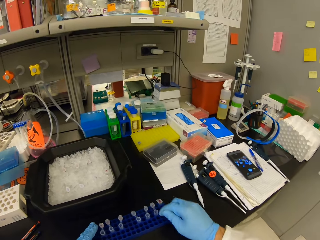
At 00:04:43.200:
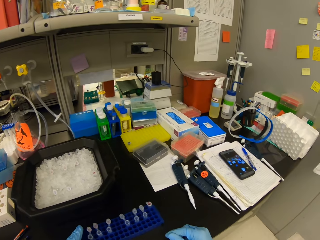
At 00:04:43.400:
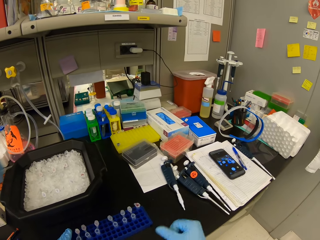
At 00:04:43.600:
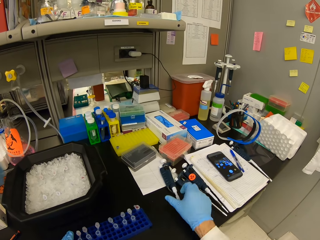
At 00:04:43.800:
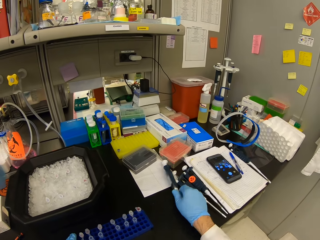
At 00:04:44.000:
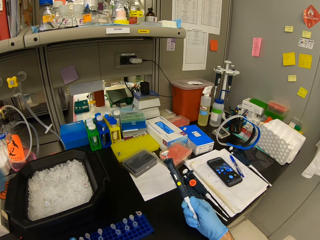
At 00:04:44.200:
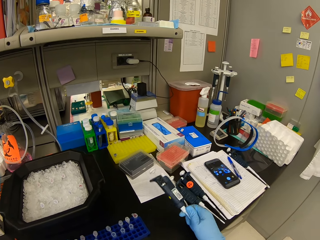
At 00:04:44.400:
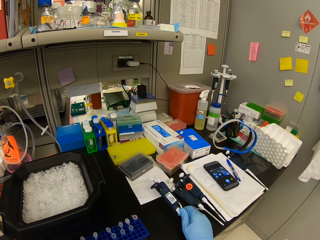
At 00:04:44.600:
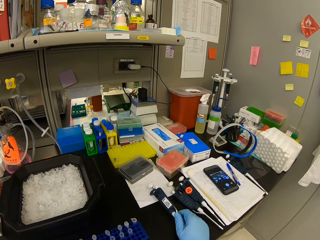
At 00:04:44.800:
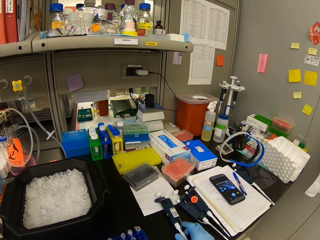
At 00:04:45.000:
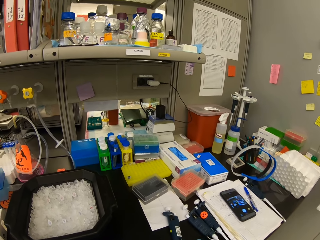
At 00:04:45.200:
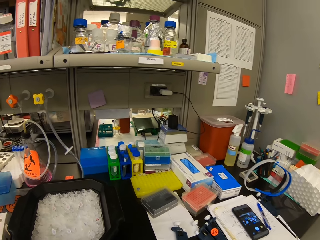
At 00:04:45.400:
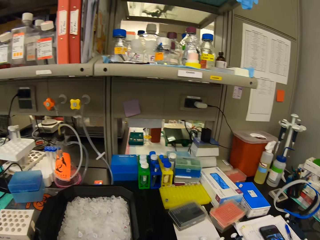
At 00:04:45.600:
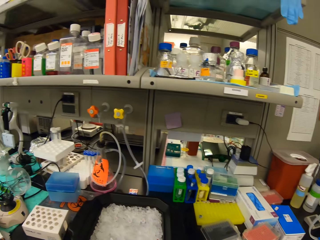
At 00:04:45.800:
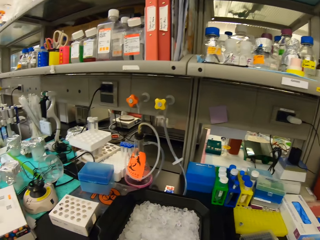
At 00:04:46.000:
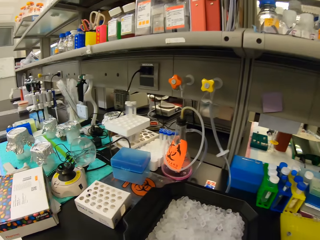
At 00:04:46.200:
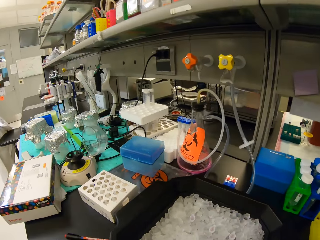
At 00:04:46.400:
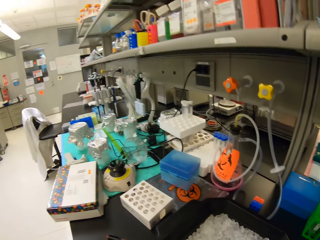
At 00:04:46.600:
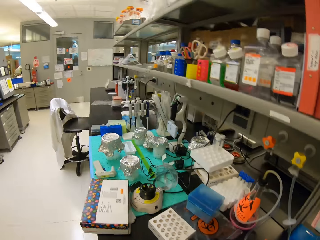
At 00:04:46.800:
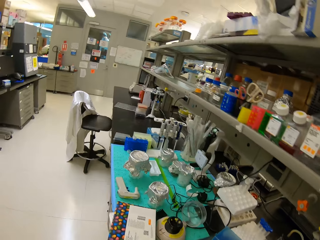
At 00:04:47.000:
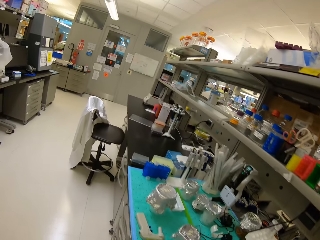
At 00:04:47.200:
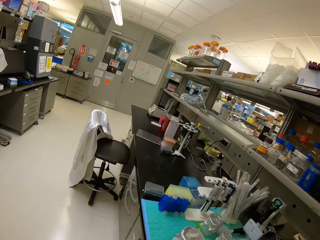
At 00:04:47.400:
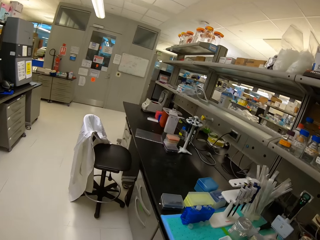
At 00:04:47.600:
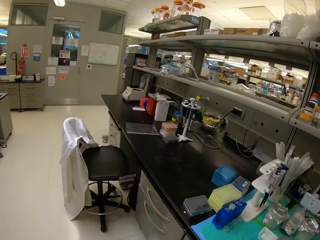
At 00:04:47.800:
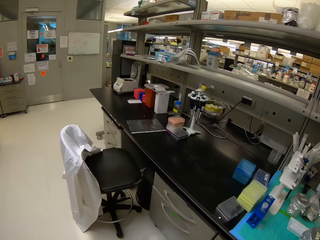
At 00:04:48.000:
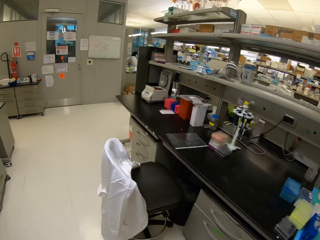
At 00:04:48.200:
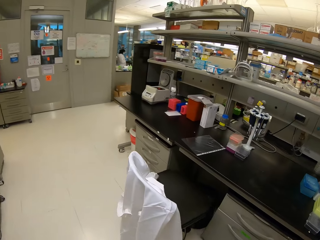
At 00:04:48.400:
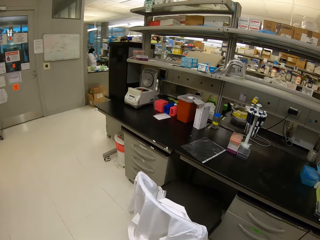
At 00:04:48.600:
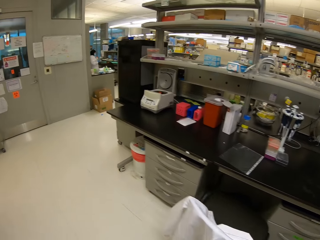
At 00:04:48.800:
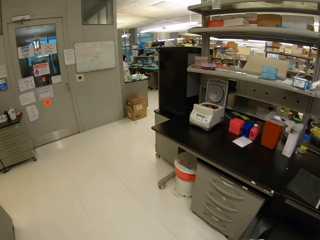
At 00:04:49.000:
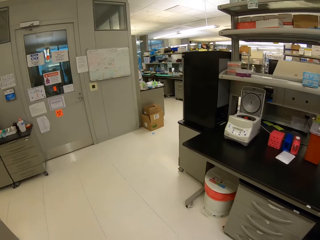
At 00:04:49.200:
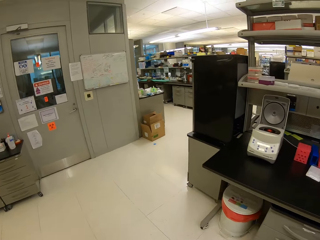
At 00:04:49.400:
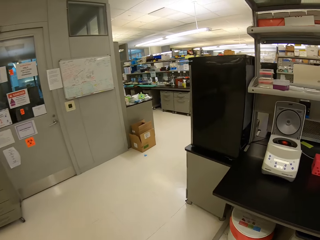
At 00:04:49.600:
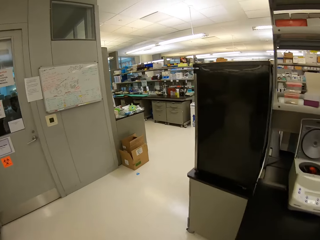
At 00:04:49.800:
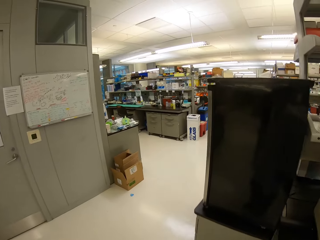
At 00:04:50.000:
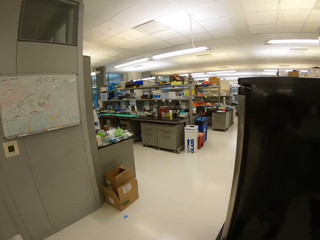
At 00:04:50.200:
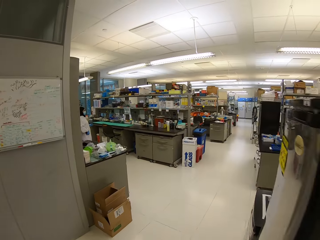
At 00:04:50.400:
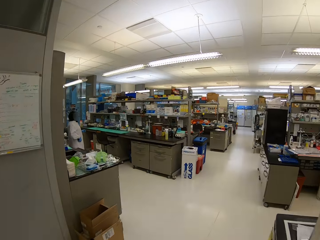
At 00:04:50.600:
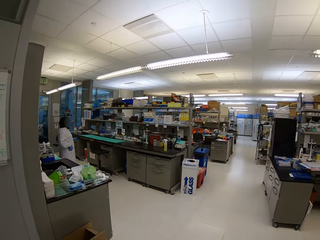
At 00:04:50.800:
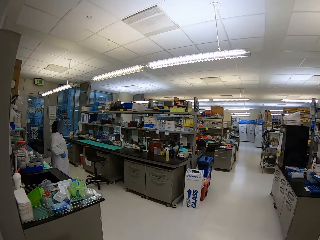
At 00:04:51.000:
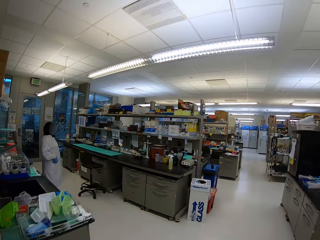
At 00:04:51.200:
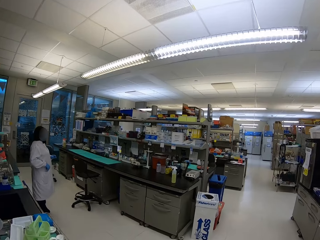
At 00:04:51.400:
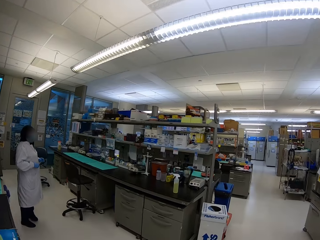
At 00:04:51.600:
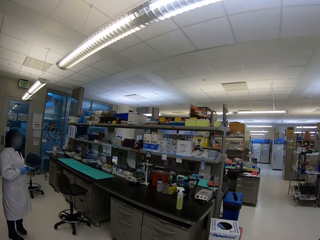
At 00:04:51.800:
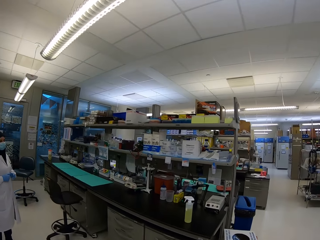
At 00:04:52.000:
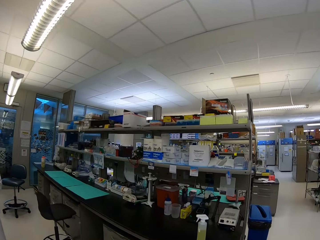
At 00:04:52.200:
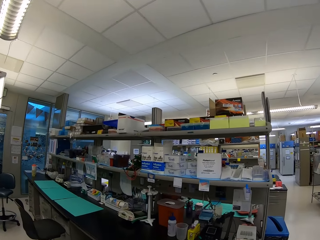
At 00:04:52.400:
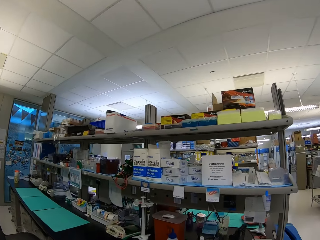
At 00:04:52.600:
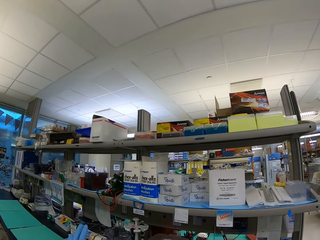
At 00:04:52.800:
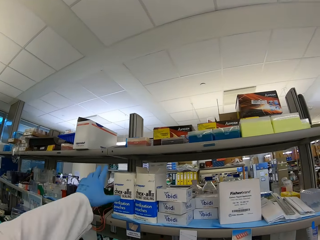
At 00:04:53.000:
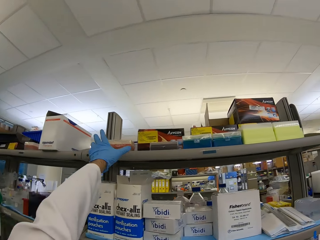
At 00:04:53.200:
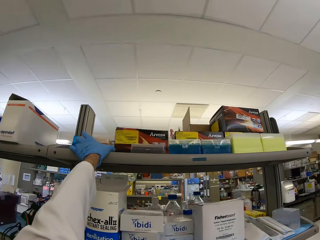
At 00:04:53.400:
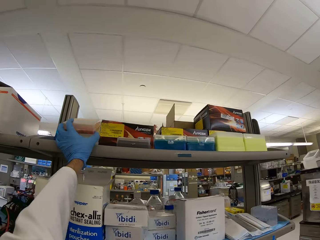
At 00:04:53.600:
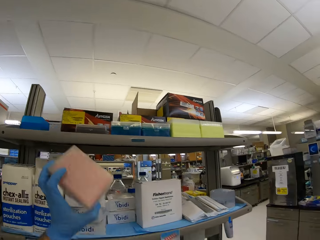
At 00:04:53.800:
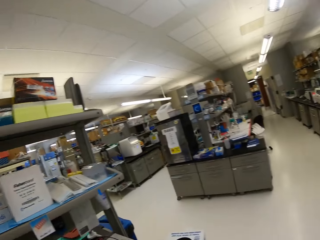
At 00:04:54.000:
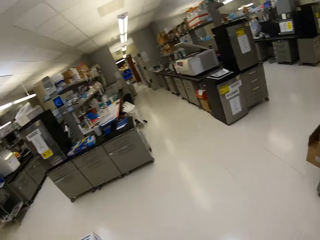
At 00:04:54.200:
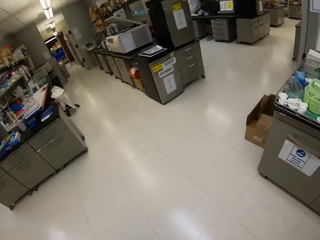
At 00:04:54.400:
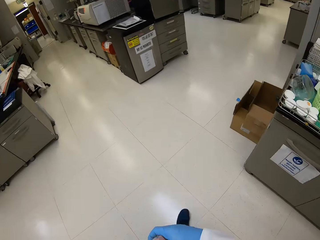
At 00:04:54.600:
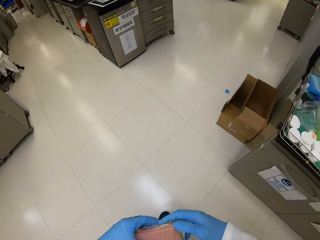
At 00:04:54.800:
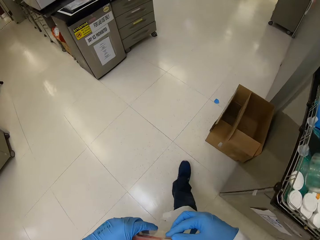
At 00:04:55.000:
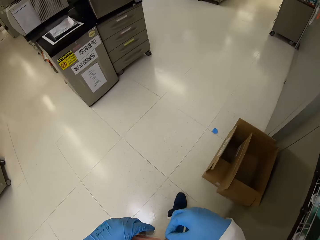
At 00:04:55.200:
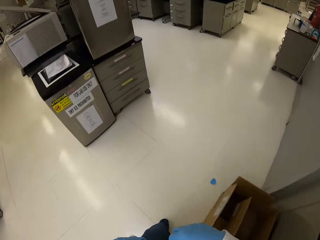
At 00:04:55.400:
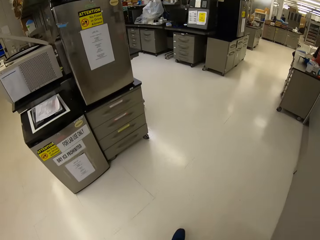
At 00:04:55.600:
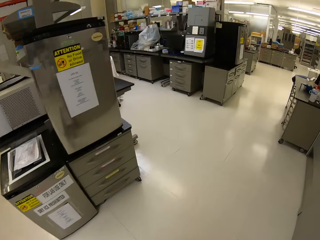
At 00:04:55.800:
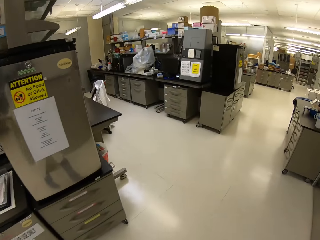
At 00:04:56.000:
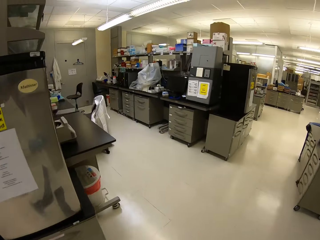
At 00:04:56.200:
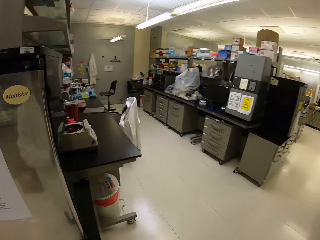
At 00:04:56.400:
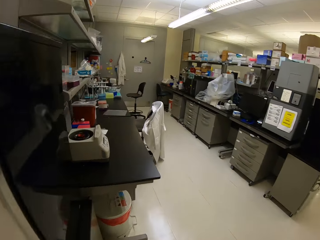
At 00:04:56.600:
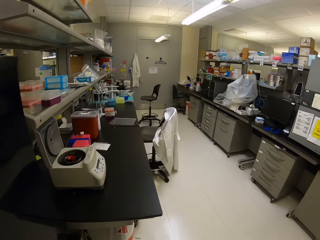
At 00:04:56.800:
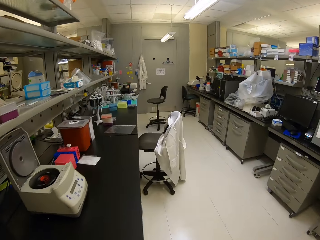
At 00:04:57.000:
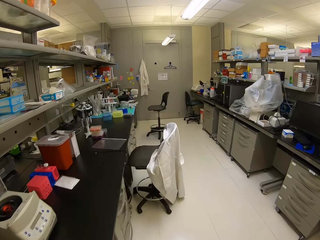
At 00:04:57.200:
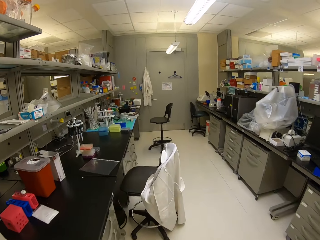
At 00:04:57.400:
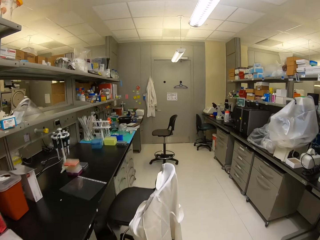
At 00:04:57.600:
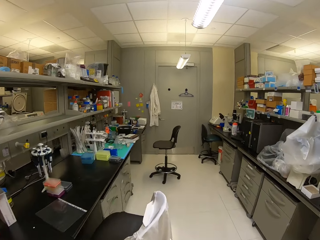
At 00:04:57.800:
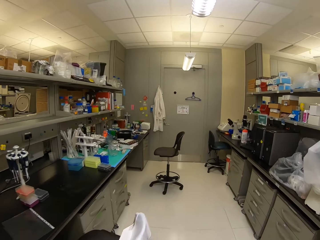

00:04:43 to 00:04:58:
The camera wearer picks up something from the table. They walk. They pick up a plastic box on the shelf. They walk.

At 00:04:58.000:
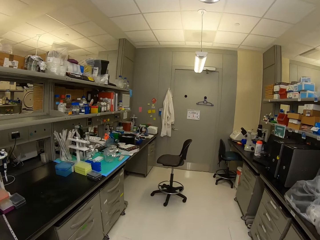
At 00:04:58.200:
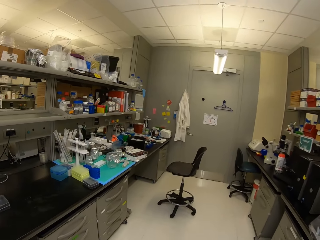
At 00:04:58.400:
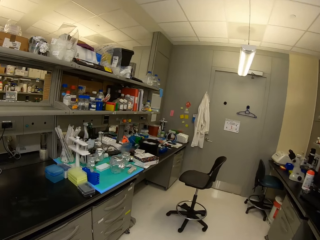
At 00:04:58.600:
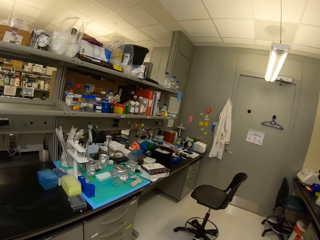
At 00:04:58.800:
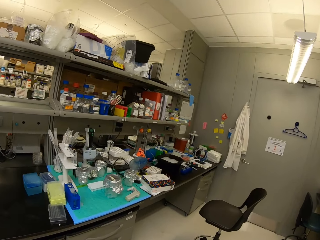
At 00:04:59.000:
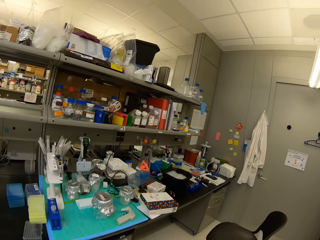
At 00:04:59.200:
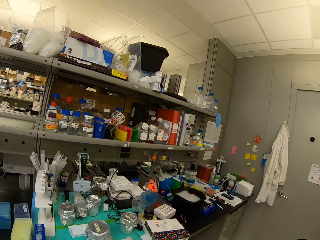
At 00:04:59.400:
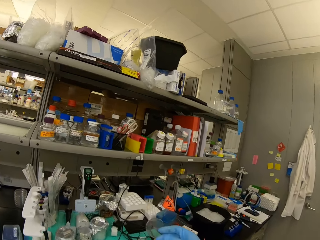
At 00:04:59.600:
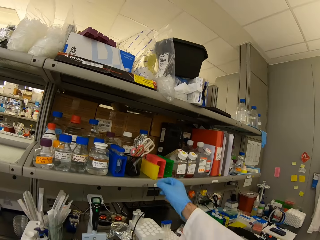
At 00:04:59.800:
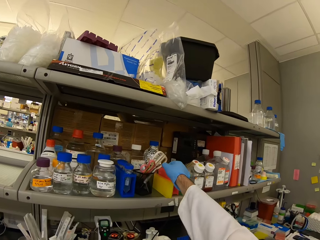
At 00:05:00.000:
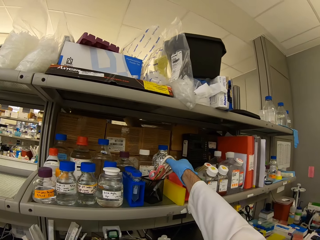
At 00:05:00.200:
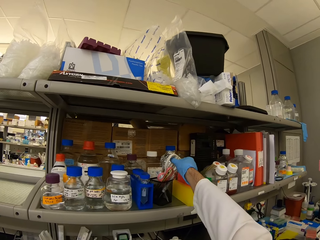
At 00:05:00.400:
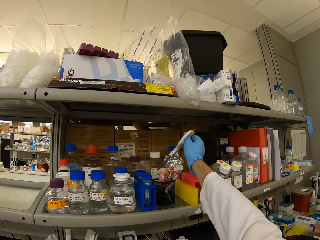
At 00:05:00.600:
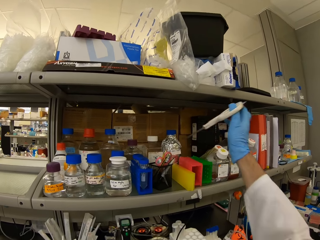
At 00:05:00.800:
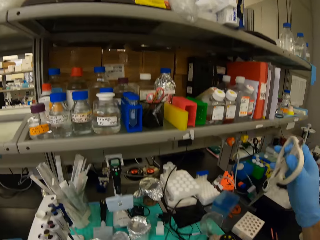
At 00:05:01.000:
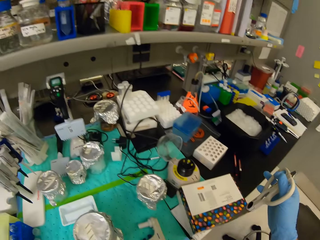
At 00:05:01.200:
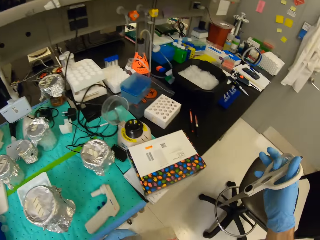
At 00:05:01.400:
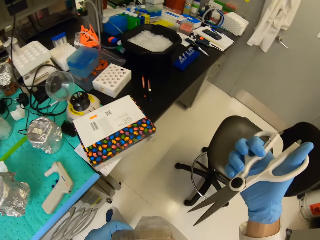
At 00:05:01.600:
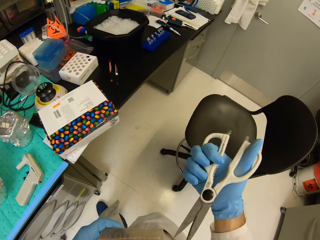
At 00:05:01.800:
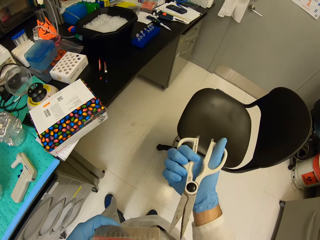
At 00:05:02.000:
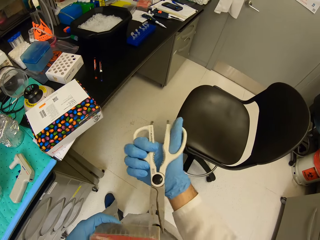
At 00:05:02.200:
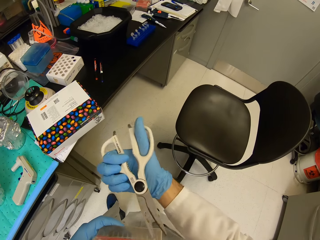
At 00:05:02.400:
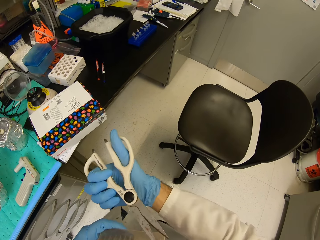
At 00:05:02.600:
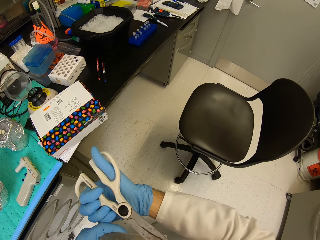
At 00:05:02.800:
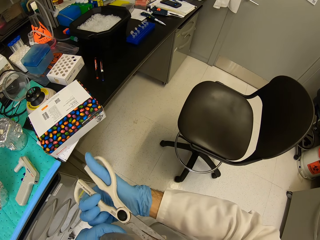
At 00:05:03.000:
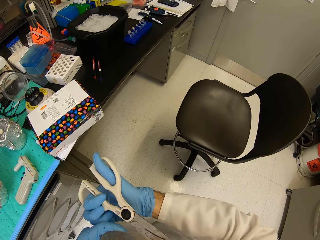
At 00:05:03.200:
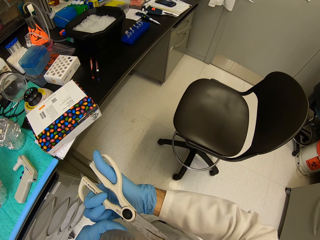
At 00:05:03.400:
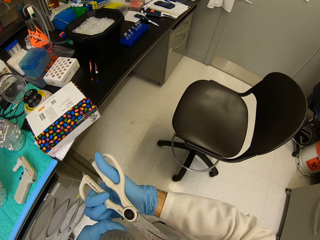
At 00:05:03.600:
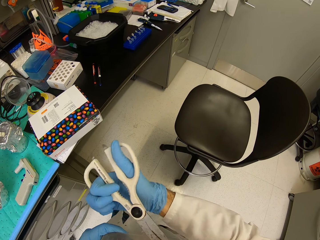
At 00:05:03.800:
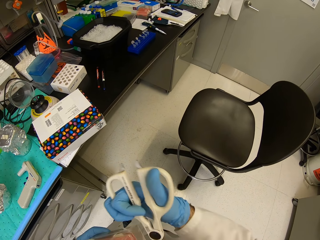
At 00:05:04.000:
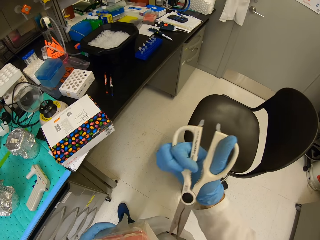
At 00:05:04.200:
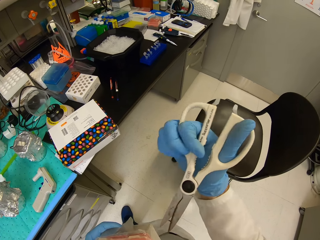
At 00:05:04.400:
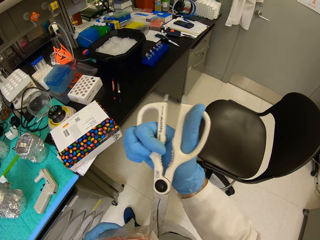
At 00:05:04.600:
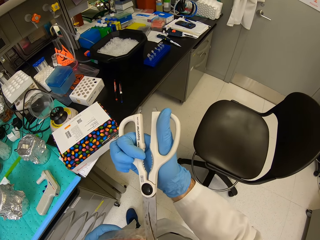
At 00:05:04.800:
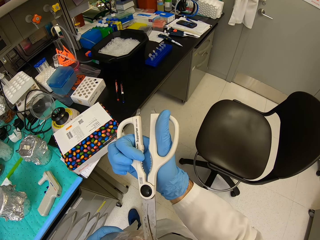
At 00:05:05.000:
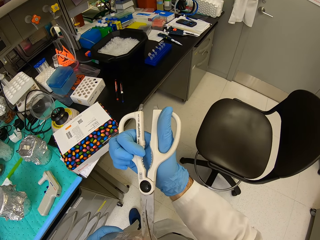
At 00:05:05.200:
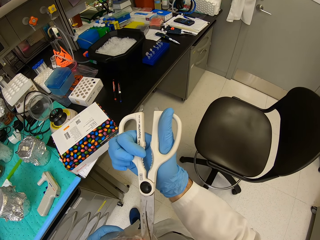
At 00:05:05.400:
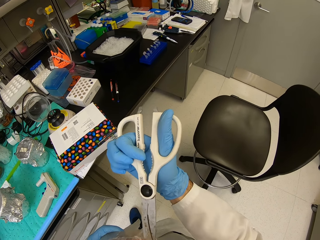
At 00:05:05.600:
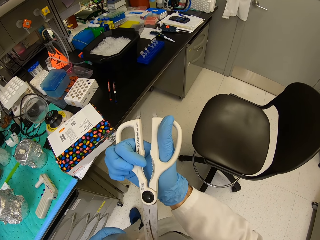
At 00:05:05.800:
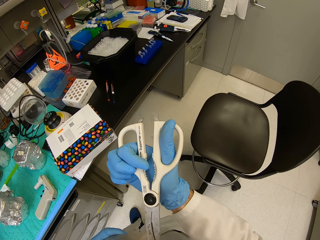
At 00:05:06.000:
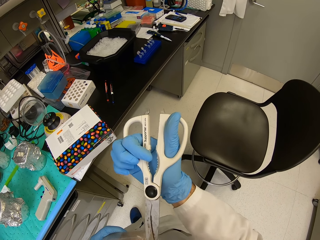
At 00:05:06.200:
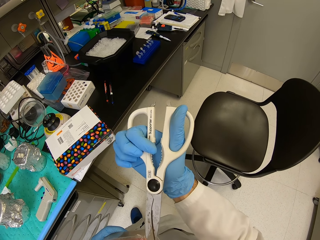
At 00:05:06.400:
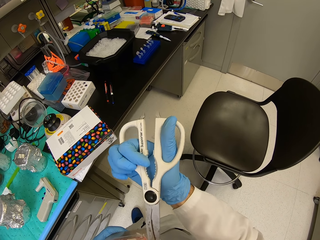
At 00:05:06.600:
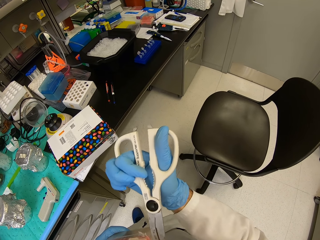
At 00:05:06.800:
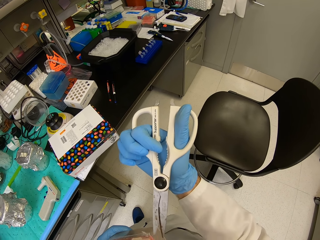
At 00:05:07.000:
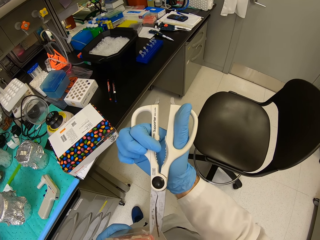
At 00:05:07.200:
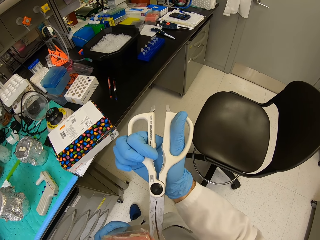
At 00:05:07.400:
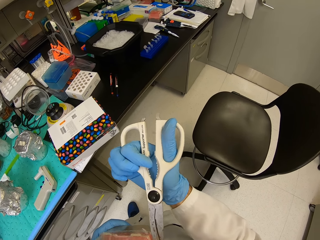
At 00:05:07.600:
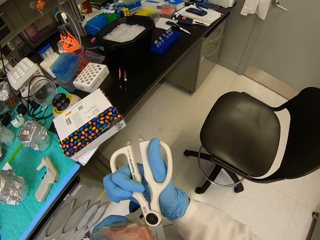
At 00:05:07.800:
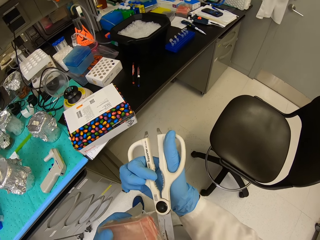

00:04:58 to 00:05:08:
The camera wearer picks up scissors in a container on the shelf with the right hand. They open the plastic box with the scissors.
